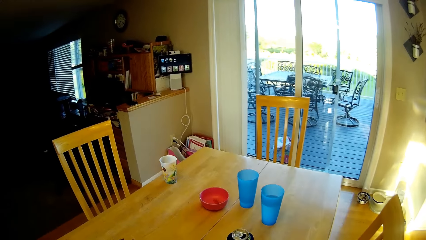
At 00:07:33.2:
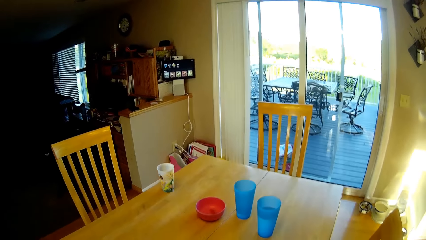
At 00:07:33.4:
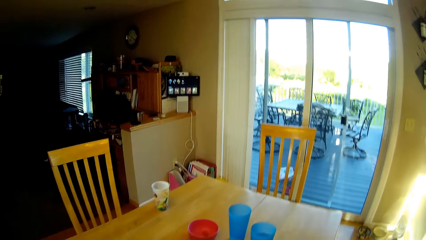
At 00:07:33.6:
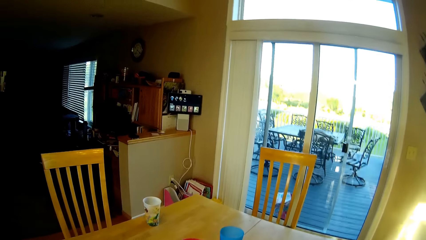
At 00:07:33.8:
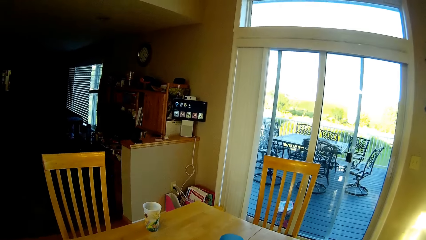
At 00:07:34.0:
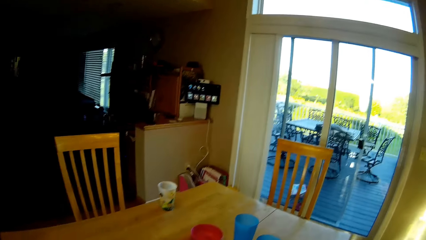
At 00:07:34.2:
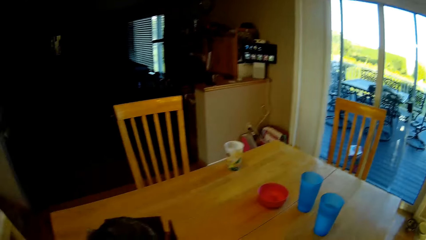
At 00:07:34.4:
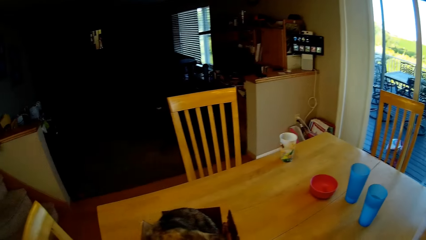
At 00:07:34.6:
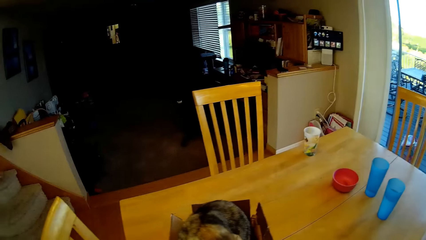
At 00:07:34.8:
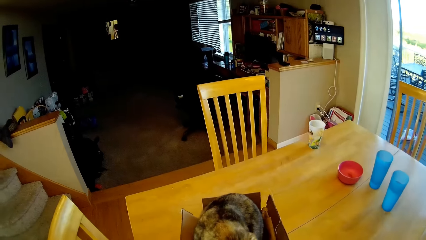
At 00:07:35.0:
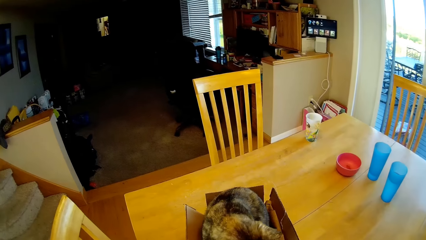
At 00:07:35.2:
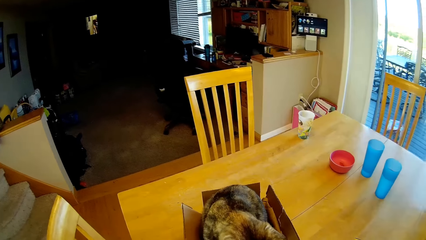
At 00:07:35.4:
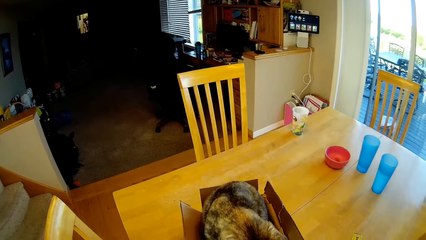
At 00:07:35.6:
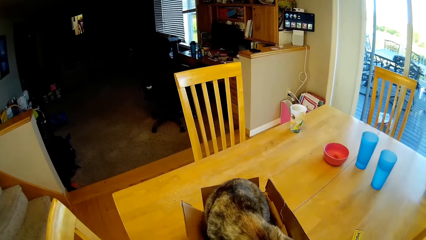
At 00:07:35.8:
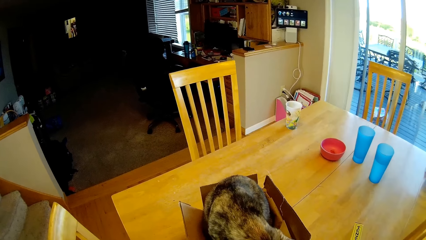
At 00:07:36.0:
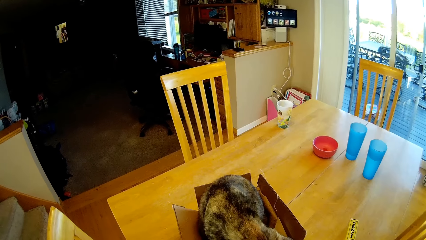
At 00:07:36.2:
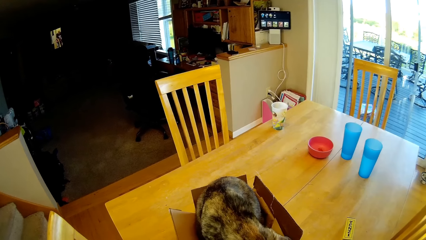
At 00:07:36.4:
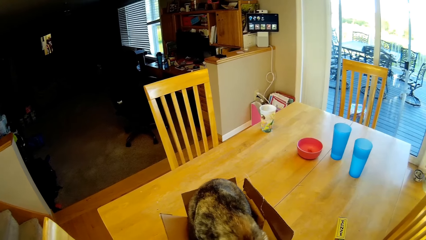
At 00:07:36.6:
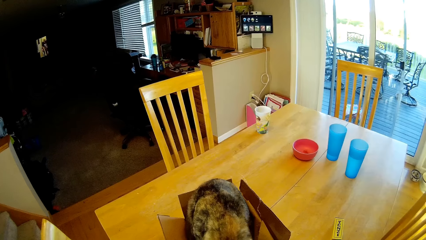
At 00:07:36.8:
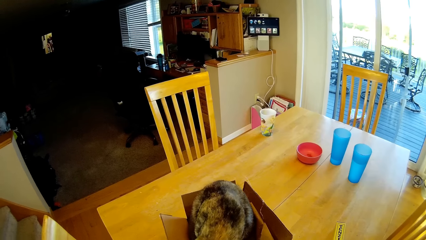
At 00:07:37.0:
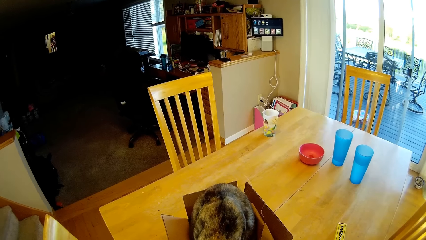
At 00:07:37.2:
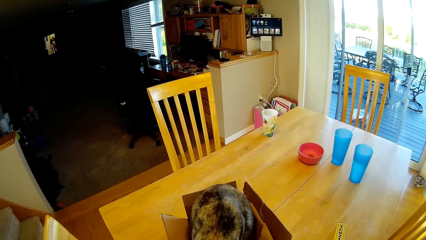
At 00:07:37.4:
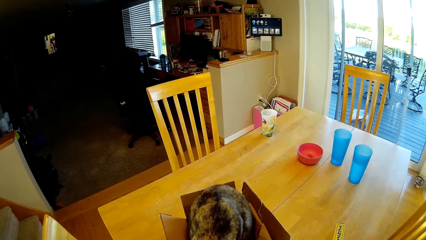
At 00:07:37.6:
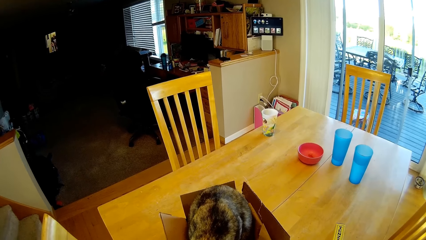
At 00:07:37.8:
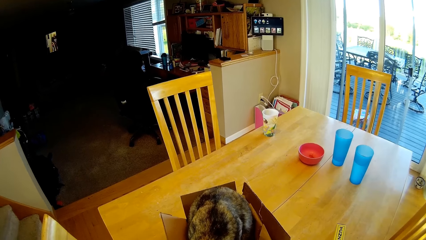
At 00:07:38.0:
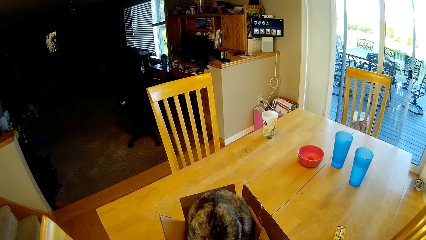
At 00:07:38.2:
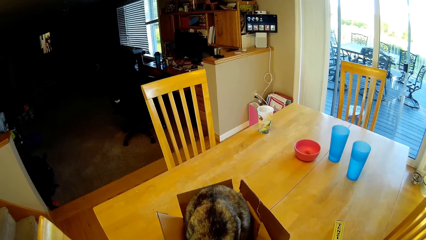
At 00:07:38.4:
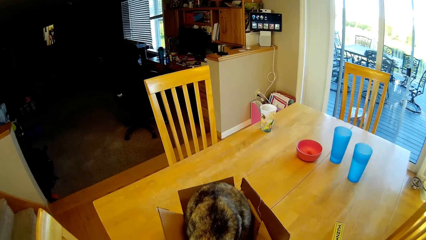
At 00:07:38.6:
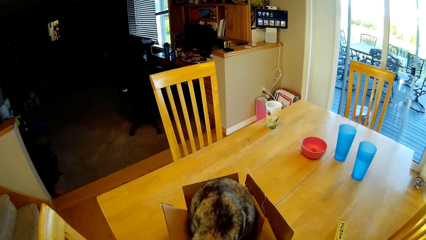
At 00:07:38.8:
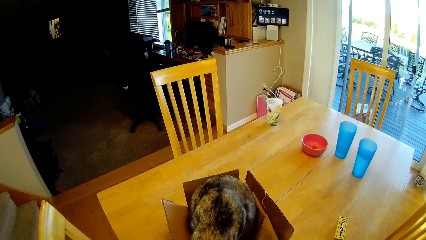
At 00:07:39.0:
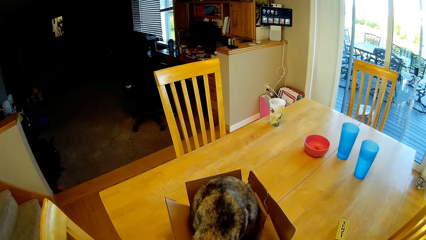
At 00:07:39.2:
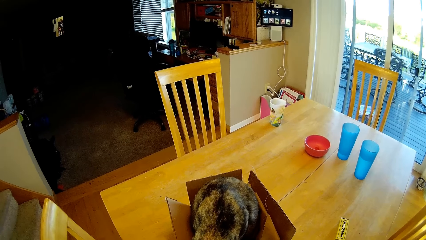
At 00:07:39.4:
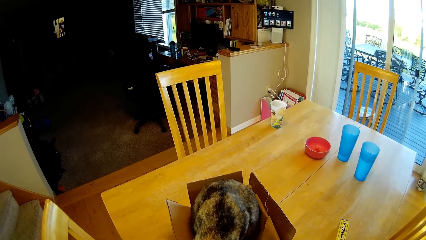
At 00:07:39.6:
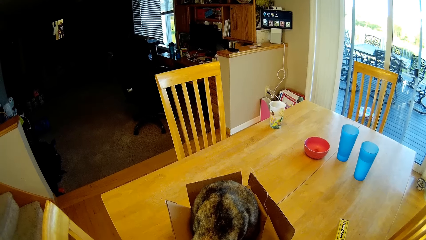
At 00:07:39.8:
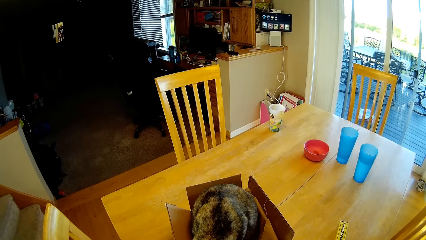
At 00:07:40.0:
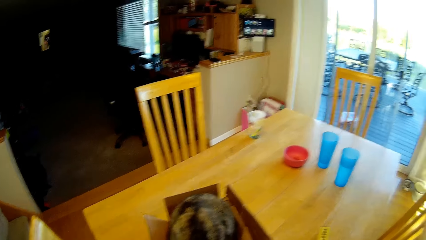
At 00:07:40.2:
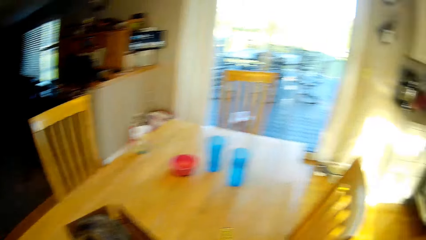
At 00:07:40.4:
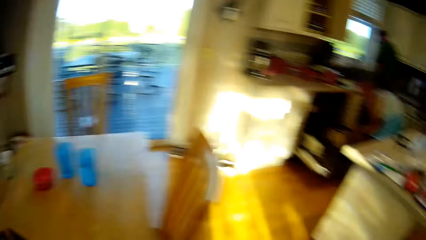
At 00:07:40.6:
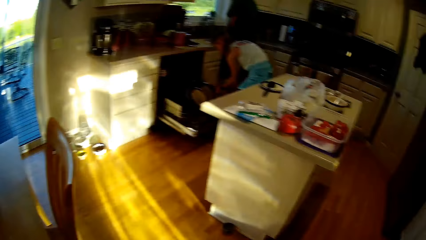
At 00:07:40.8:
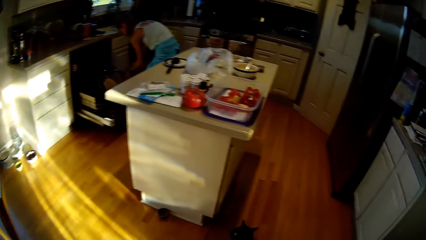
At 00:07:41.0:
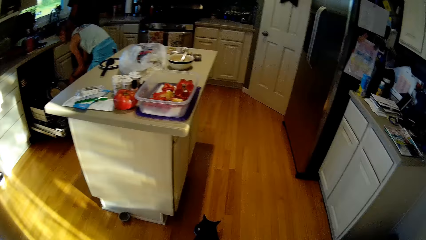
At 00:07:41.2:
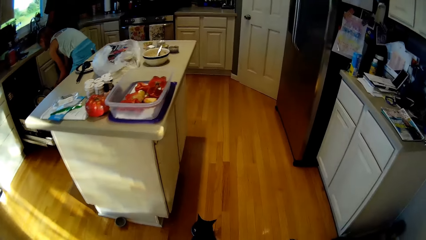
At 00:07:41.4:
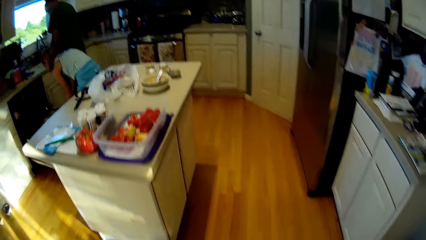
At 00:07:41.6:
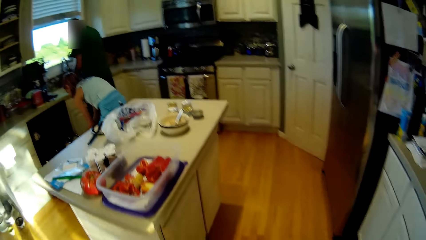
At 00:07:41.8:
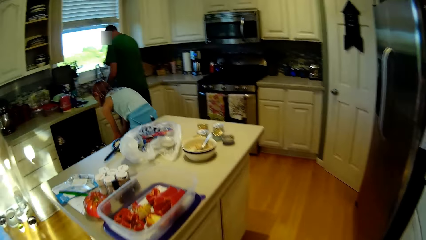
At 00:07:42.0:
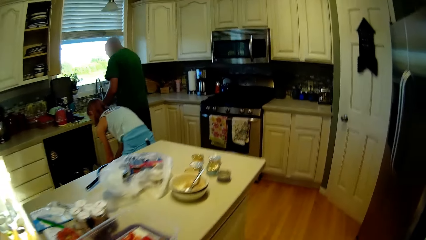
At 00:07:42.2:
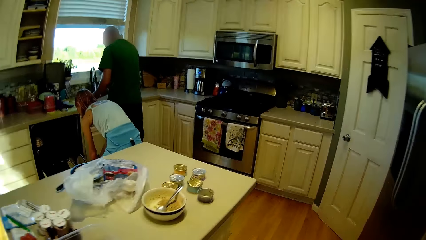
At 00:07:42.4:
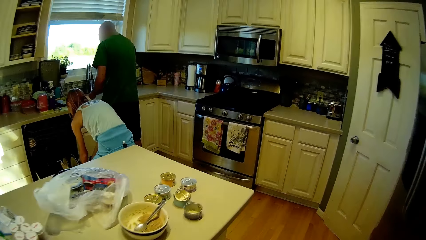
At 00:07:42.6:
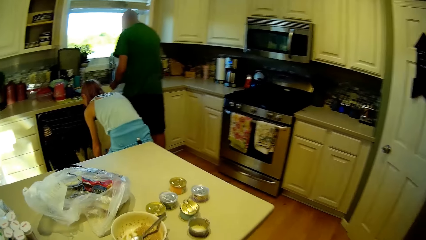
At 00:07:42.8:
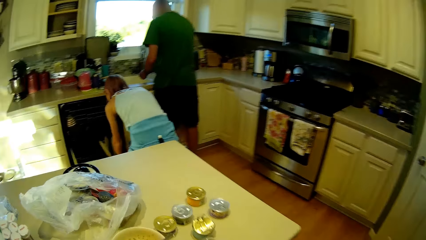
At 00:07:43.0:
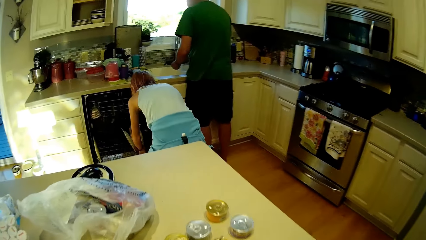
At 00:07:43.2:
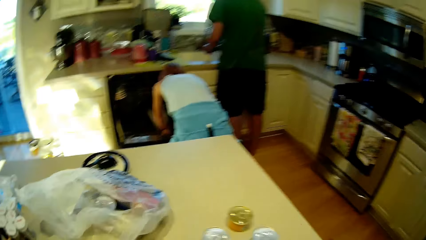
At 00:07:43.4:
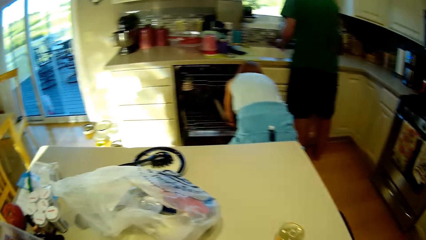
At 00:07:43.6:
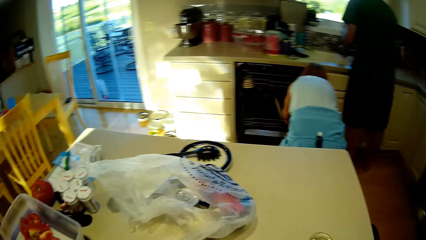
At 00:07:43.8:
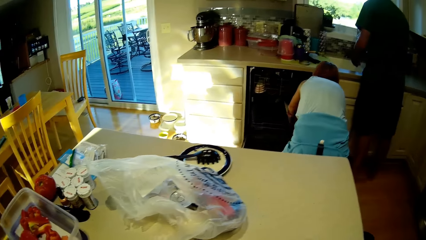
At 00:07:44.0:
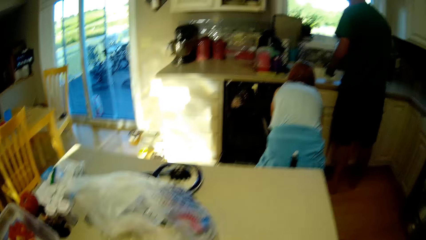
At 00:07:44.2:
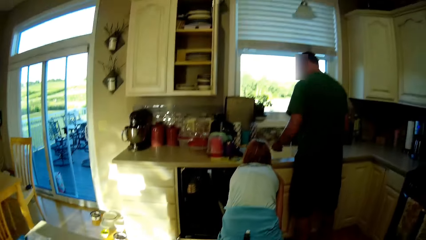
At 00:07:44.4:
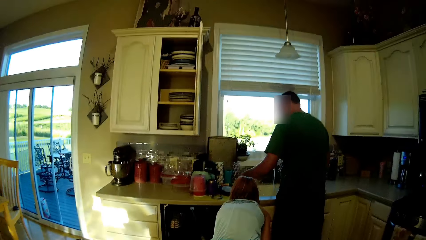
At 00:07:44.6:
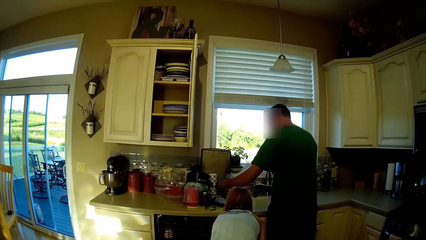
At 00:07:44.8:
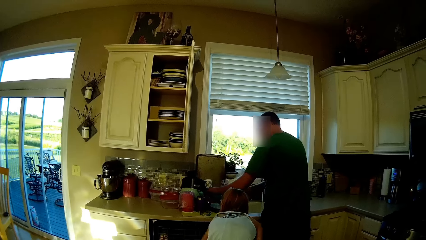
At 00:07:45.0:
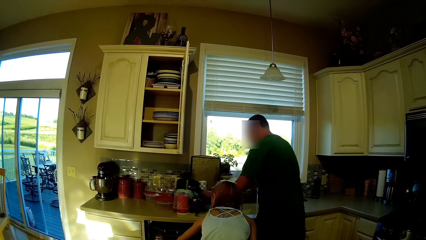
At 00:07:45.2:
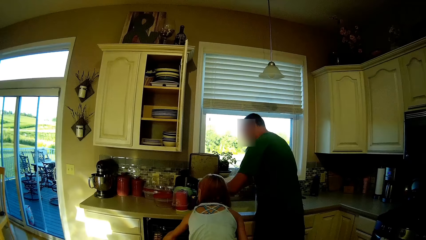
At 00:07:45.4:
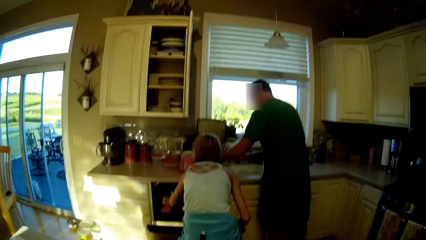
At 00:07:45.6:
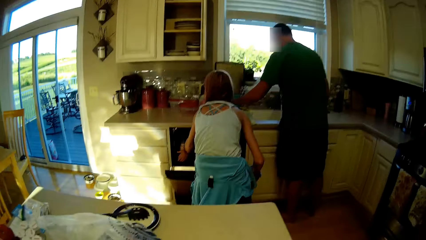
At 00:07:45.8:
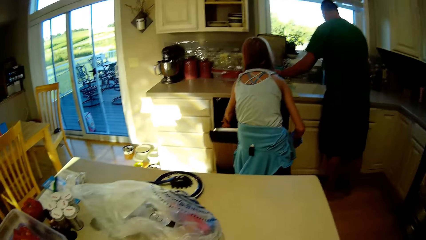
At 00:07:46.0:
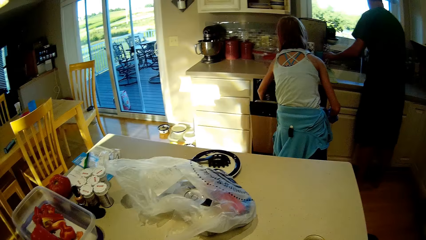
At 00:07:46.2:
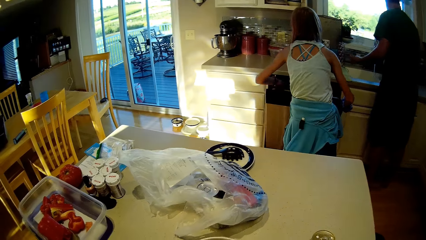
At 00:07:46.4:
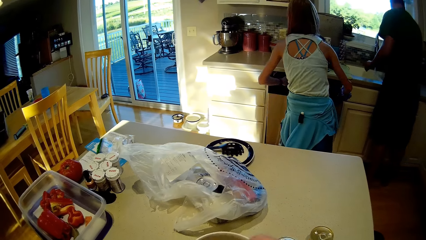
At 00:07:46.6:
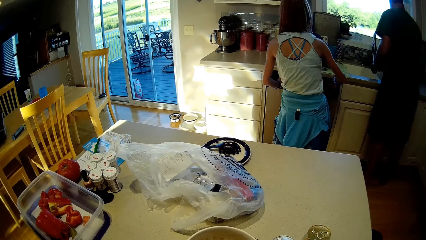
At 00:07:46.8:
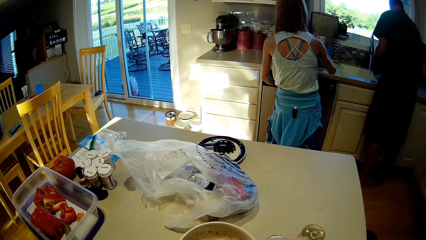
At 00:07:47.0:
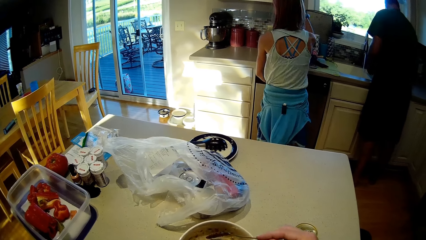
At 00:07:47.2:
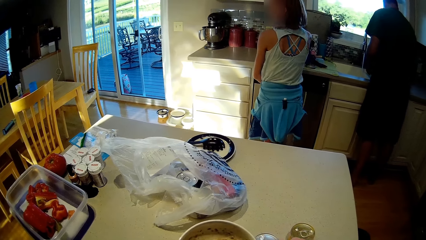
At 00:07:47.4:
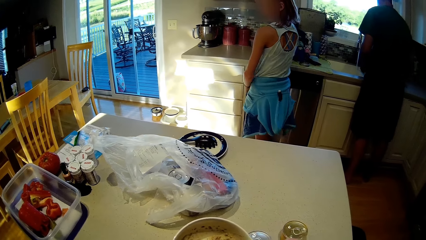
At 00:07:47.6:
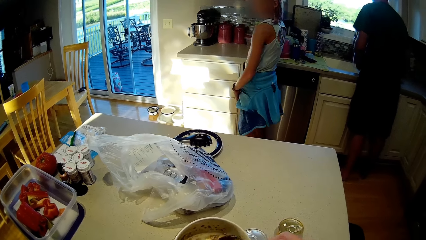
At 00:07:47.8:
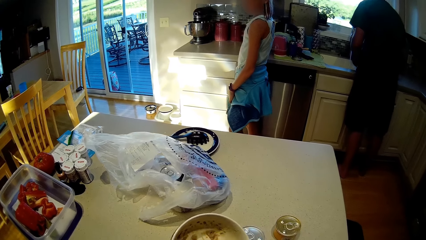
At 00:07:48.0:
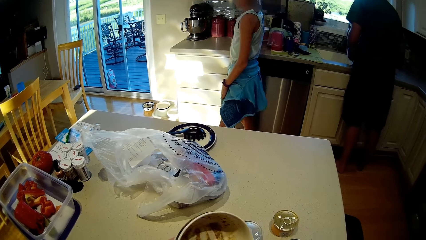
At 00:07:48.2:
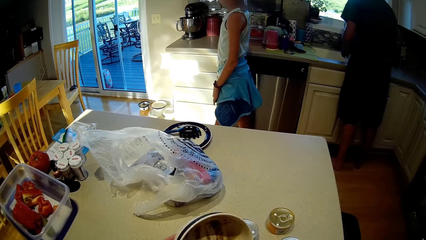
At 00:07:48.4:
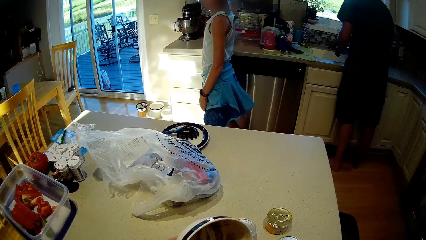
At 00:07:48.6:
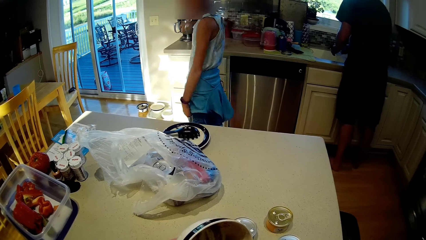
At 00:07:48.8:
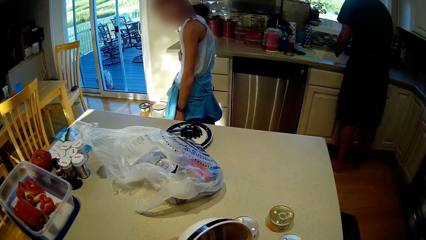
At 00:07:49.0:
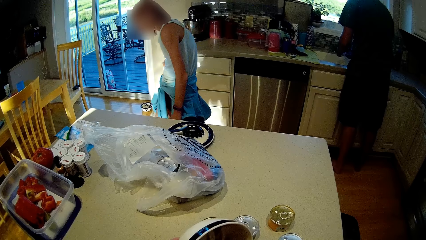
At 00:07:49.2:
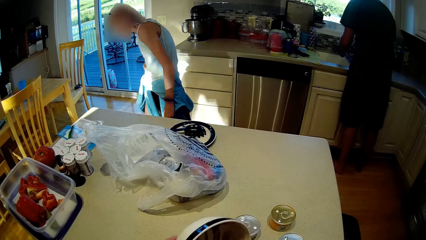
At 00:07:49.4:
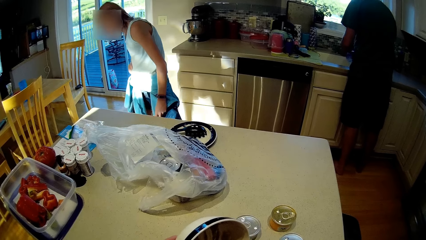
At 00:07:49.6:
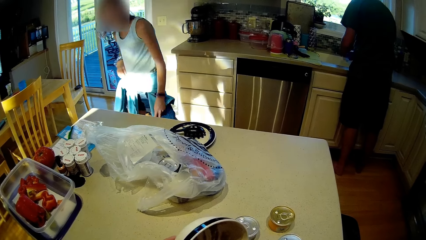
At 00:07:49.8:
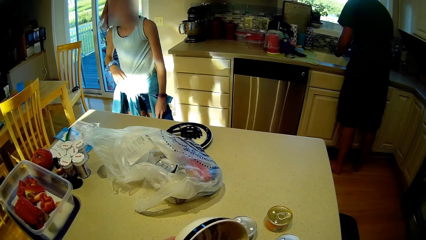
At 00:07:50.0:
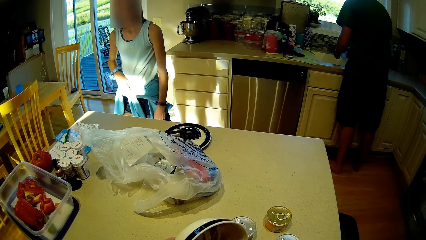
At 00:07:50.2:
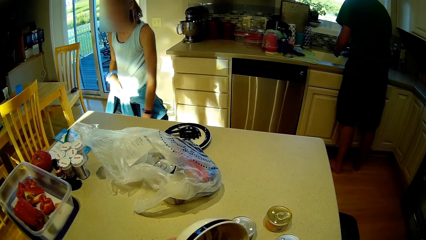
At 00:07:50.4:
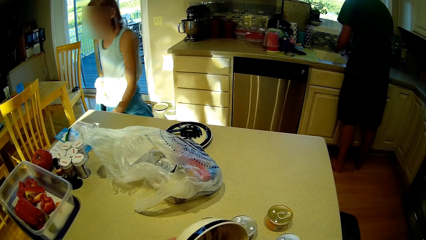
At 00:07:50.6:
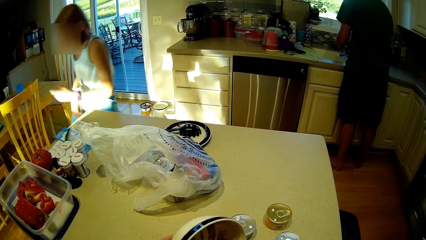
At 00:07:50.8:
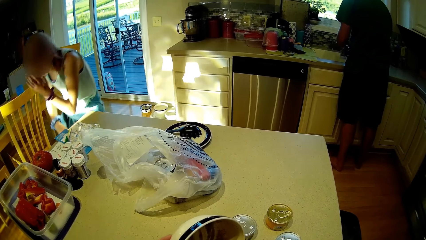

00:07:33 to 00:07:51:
The camera wearer looks around and walks around. A person places utensils into the drawer. The person pushes the drawer. The camera wearer looks around. They remove cat food from the bowl. They look around. The person walks around.
